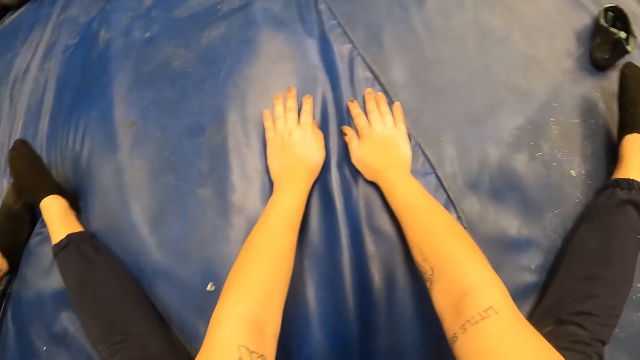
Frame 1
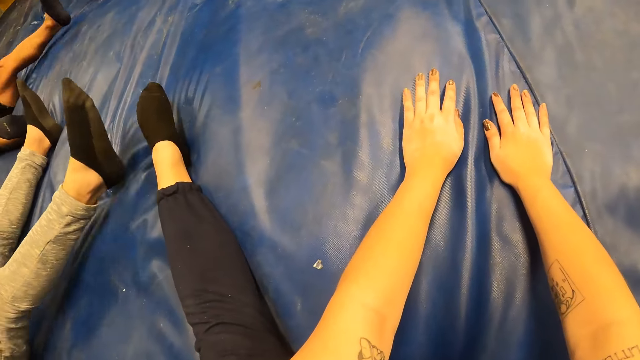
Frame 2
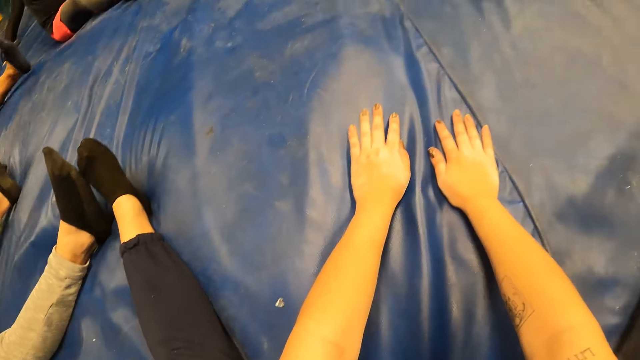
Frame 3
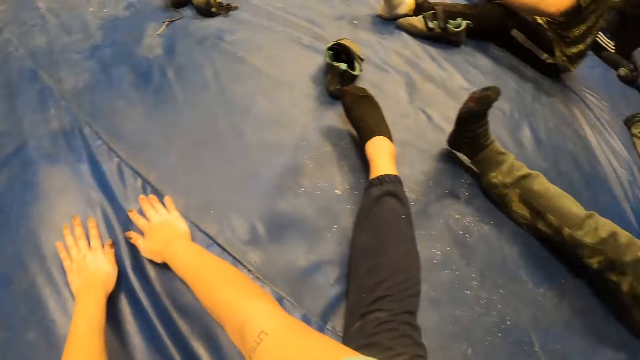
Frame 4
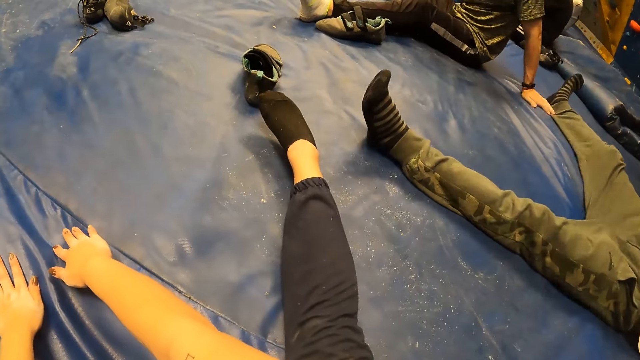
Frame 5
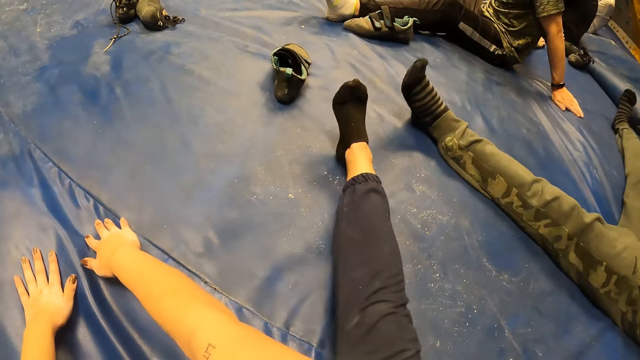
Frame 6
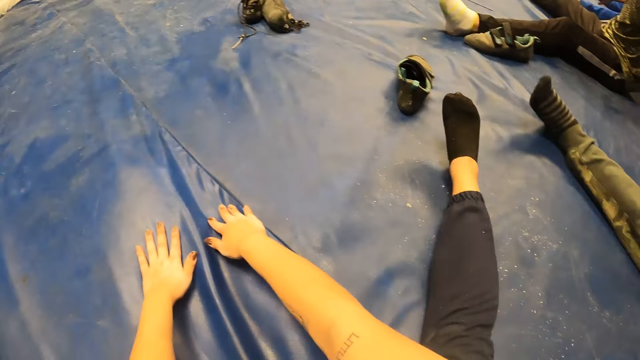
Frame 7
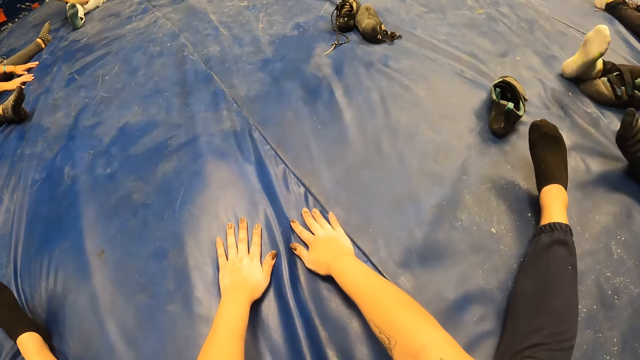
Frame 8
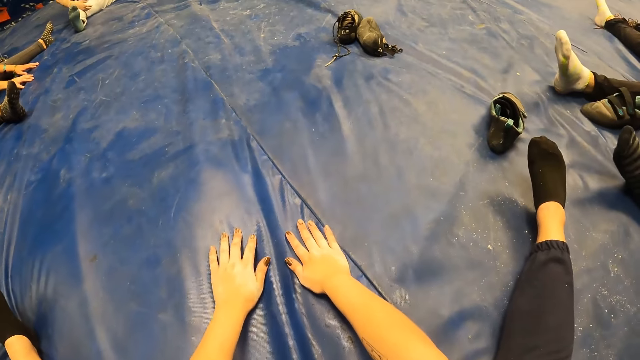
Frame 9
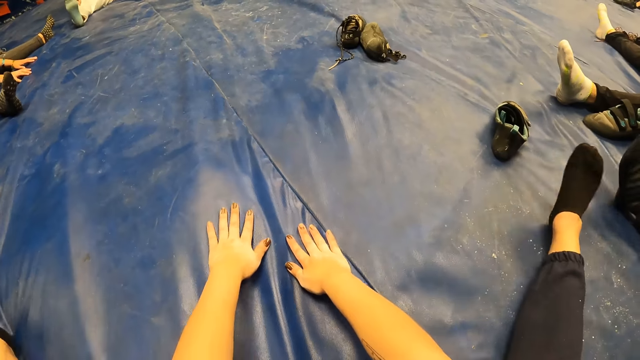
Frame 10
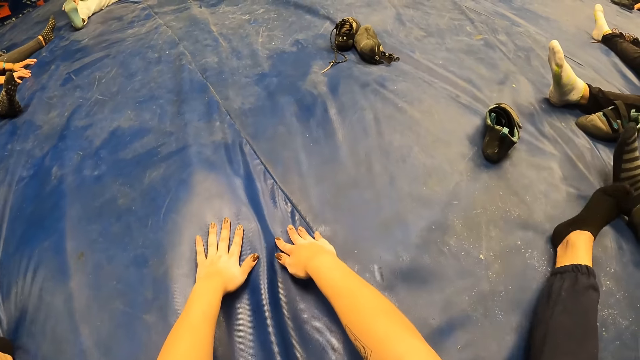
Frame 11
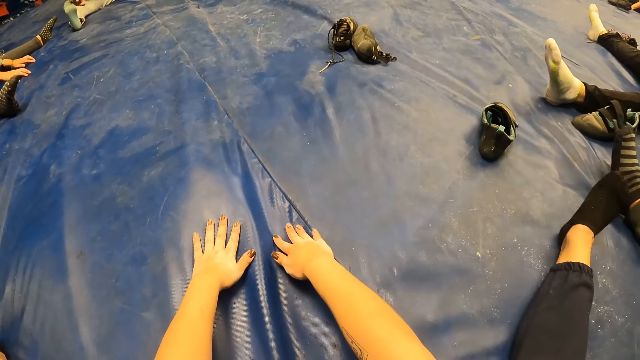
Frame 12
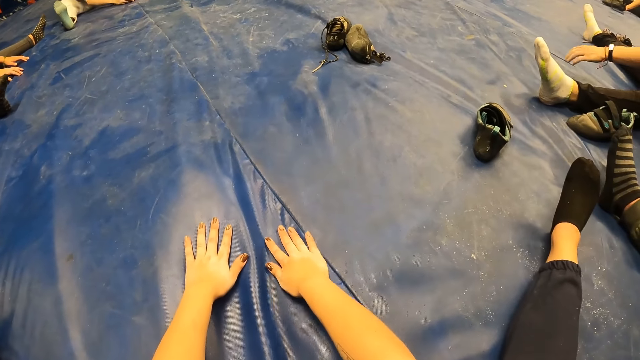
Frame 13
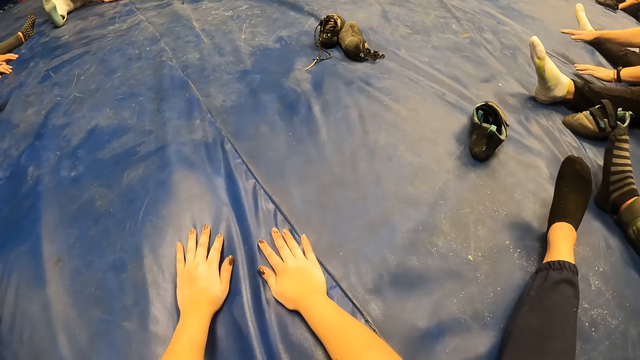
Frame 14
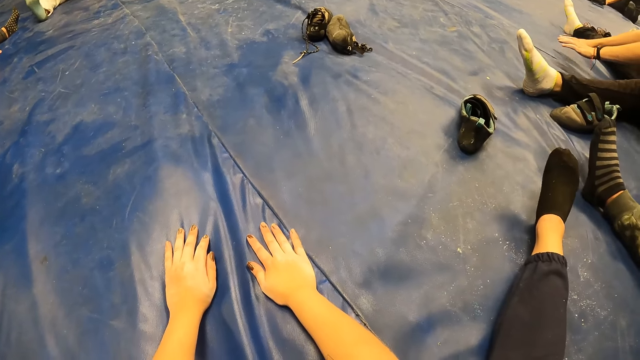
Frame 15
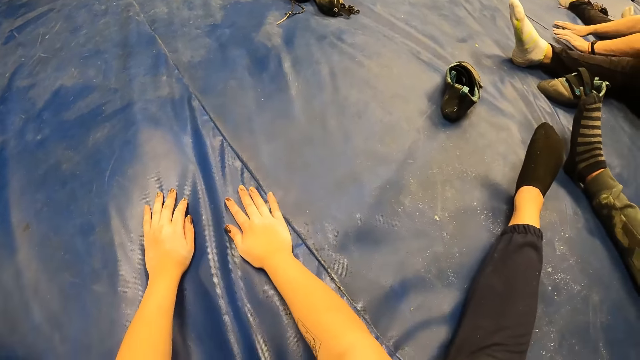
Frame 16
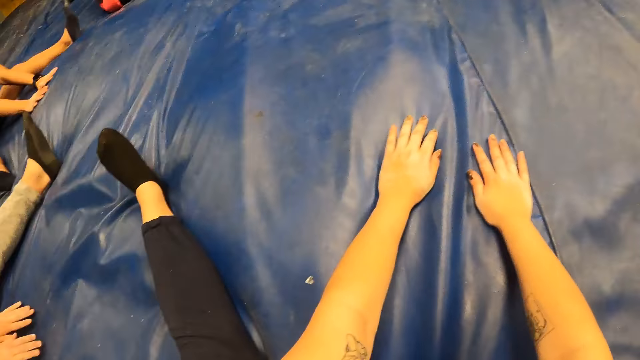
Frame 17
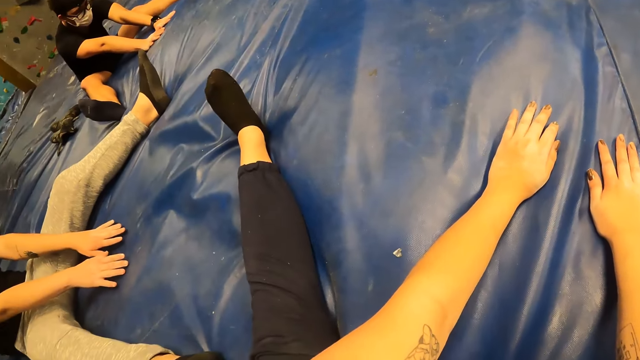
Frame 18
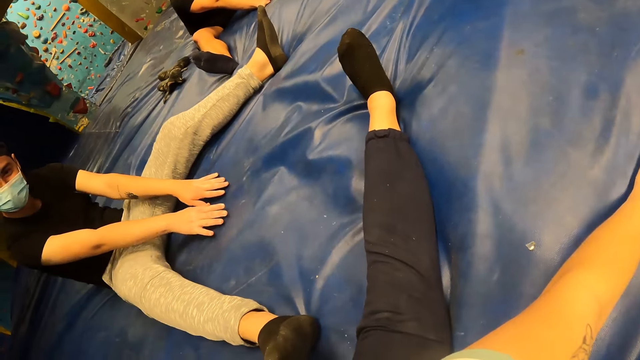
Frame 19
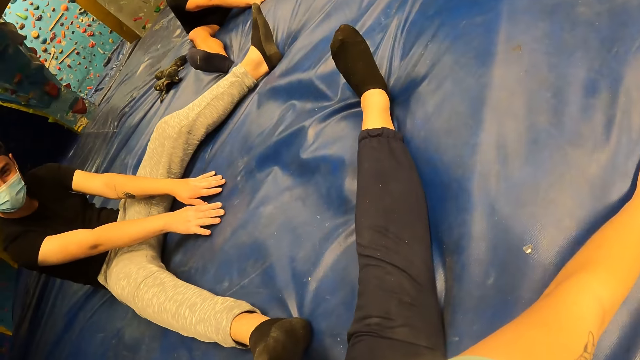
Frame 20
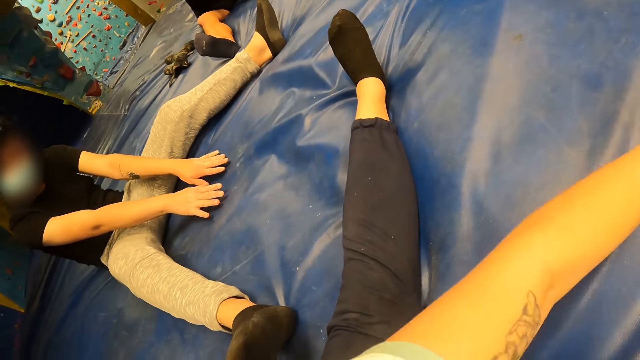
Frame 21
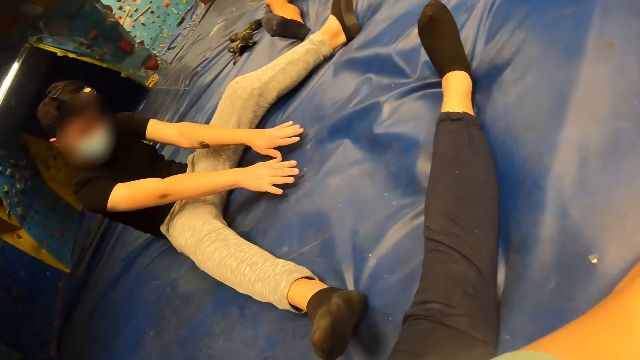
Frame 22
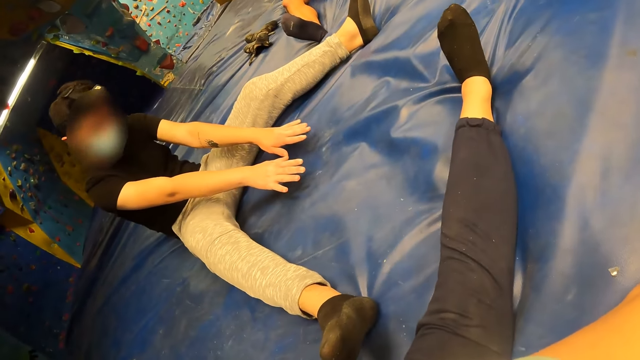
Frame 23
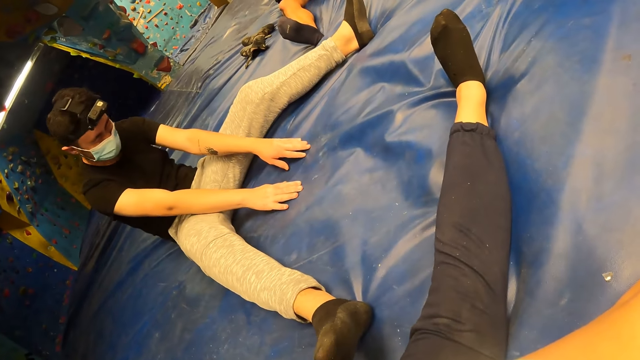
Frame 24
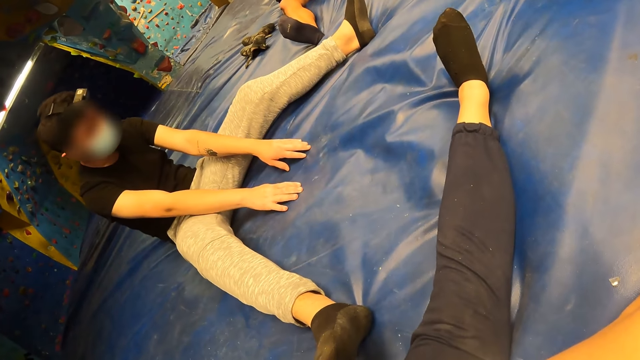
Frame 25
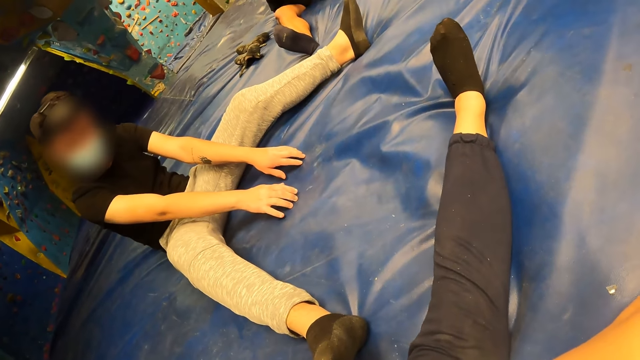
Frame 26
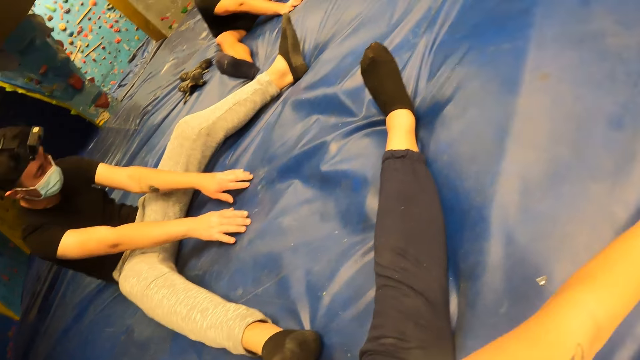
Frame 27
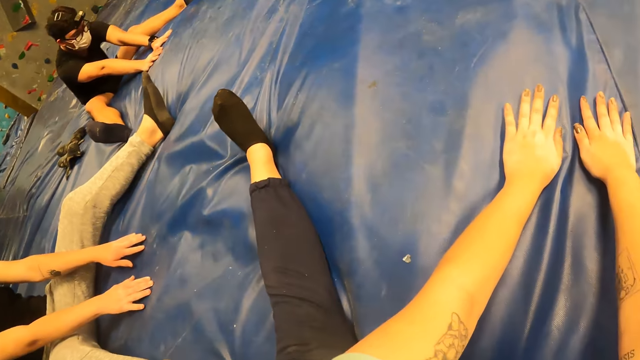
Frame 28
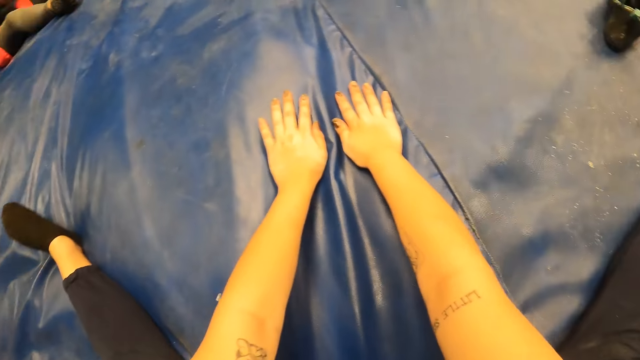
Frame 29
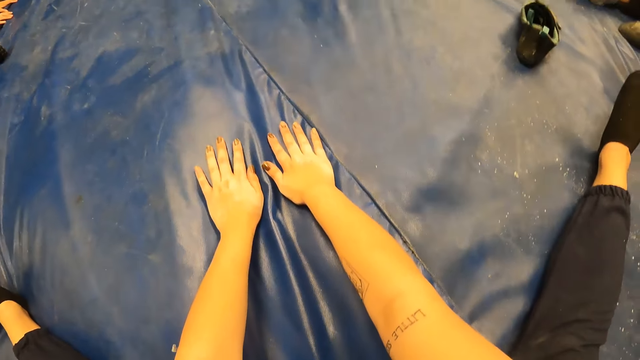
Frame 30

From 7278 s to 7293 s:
The camera wearer looks around. Another man stretches out both legs on the floor, places both palms on the ground and nods his head.

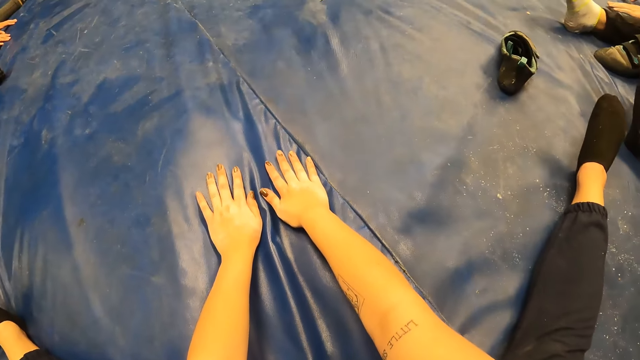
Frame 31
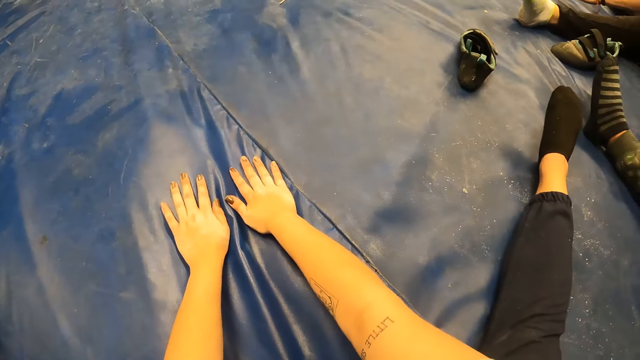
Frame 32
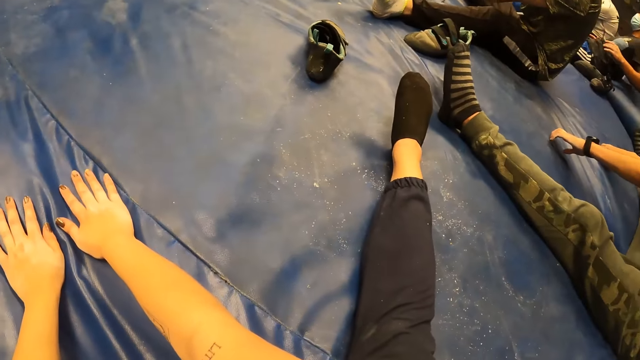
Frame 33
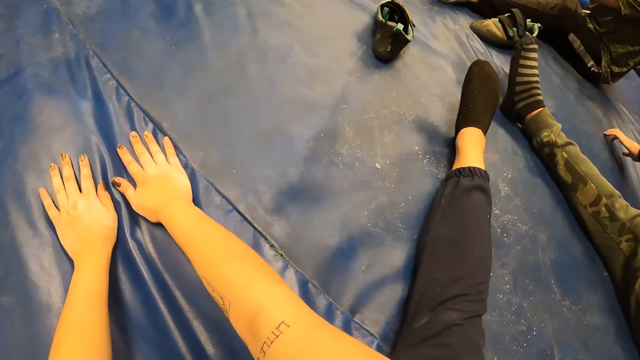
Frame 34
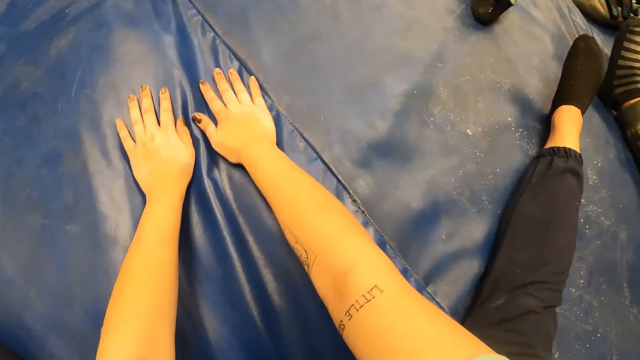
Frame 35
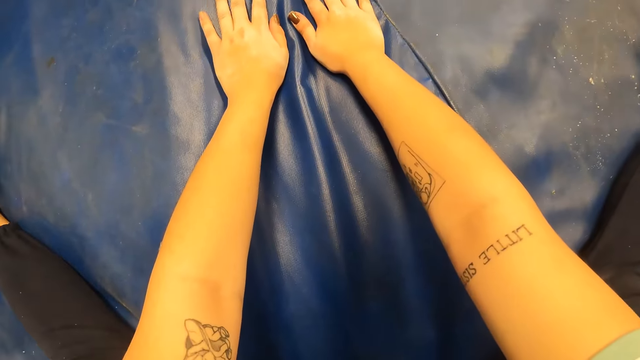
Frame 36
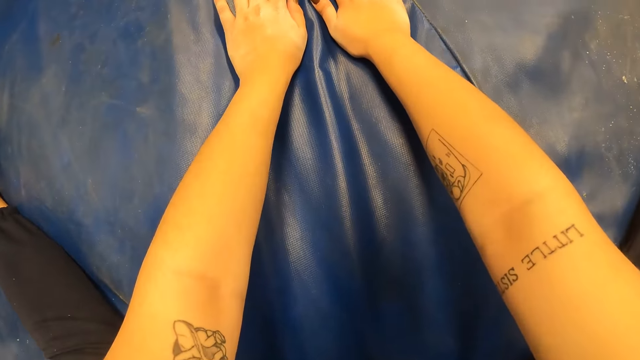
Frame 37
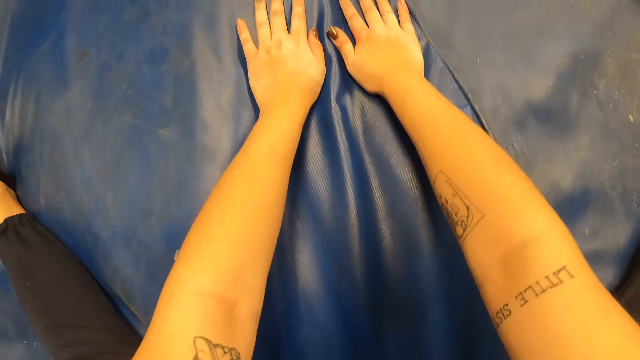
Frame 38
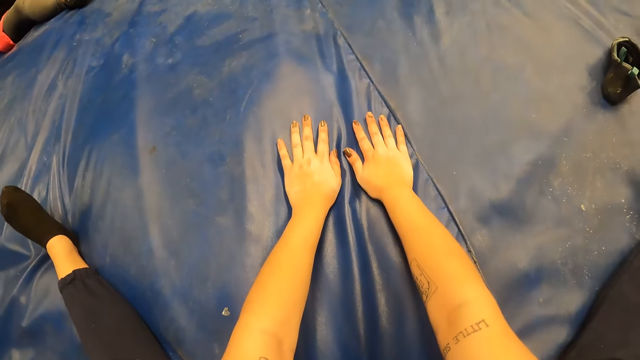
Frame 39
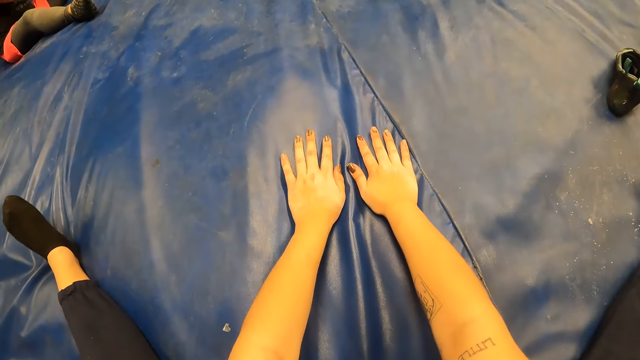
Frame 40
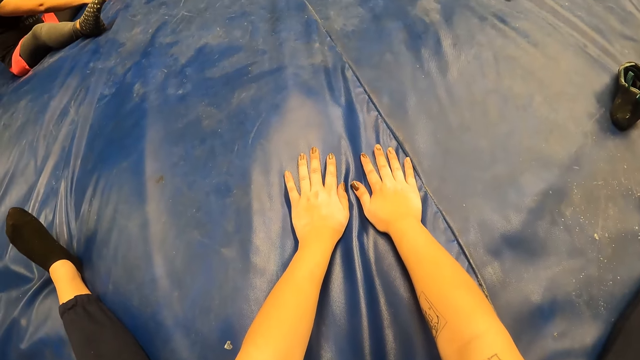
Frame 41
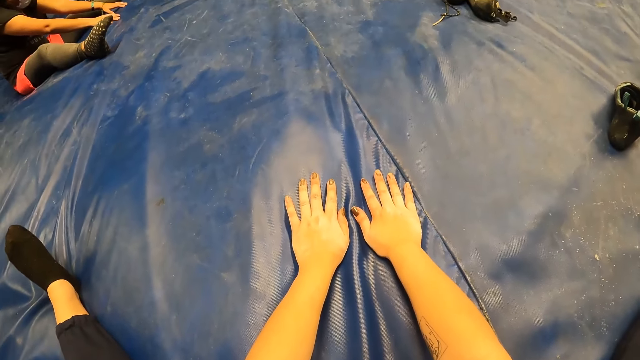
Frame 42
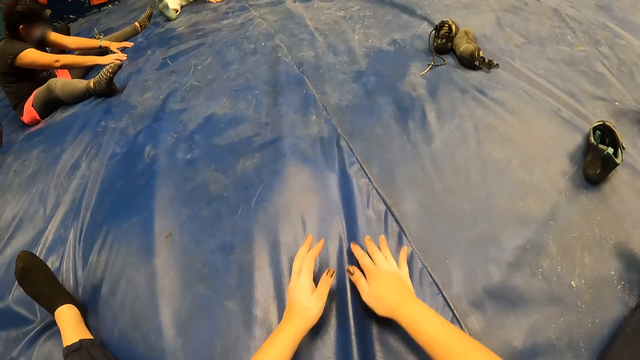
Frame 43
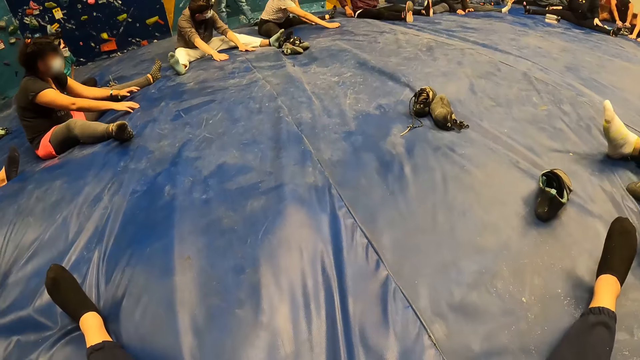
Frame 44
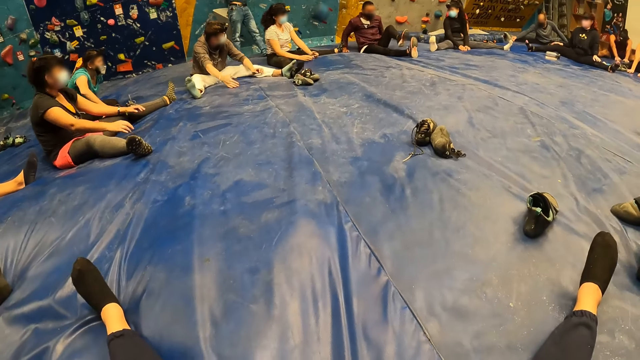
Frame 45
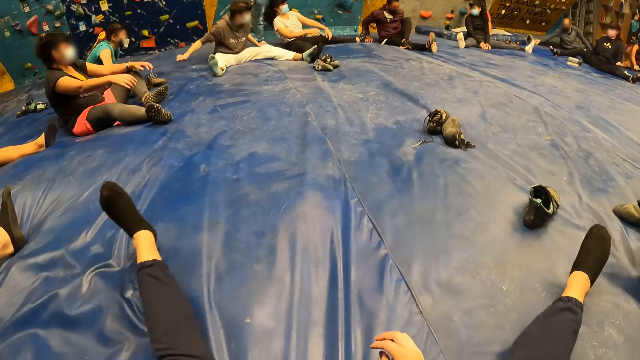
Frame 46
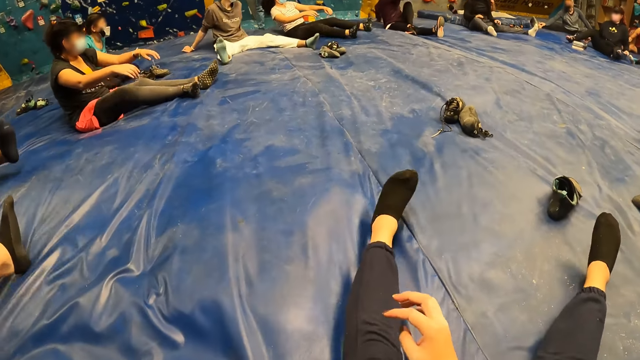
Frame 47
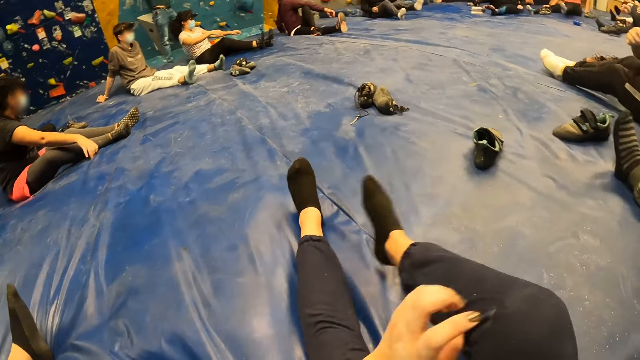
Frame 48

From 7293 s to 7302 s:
The man crosses his left leg on his right leg. The camera wearer adjusts position.
